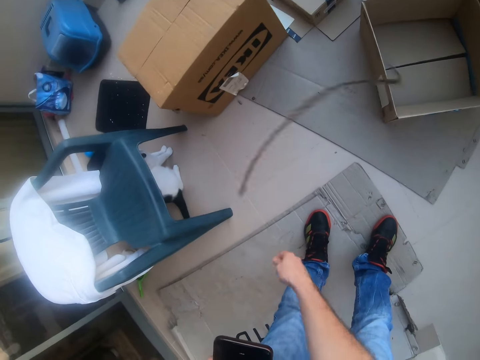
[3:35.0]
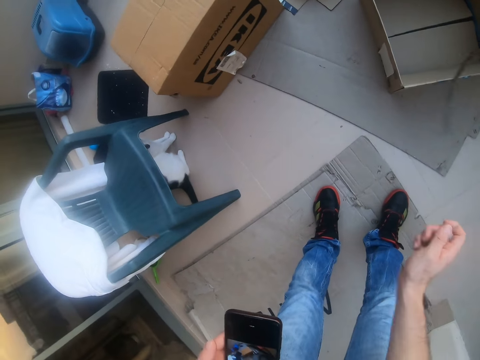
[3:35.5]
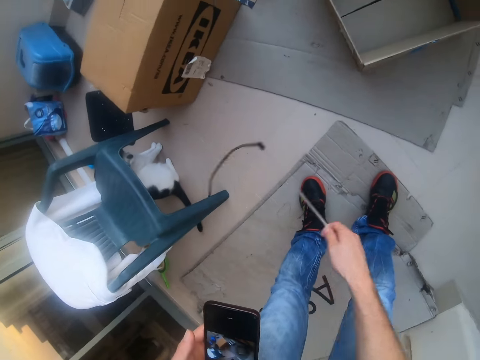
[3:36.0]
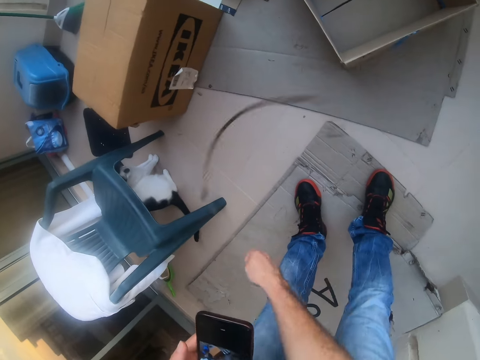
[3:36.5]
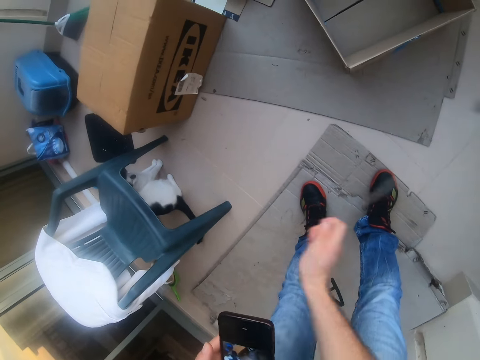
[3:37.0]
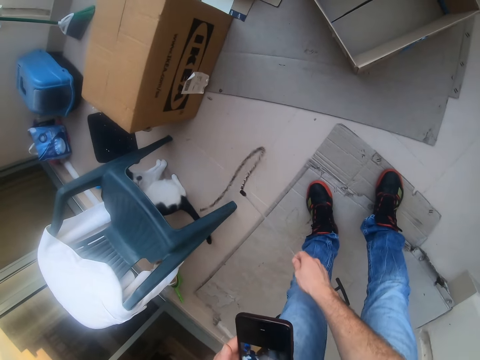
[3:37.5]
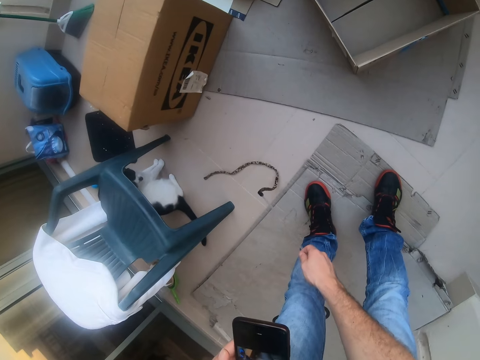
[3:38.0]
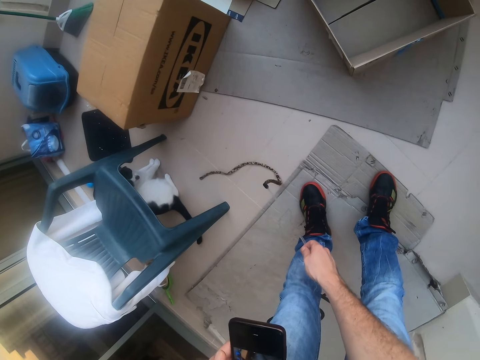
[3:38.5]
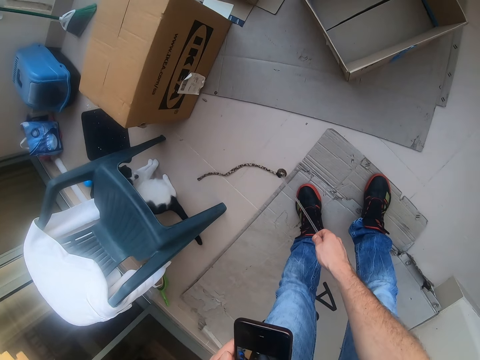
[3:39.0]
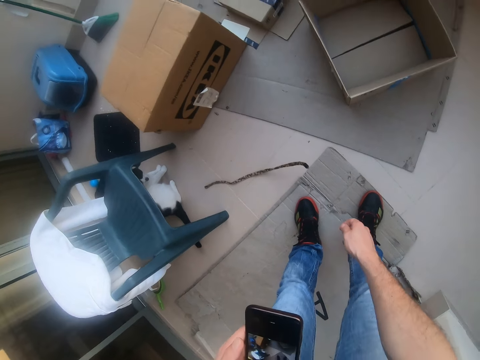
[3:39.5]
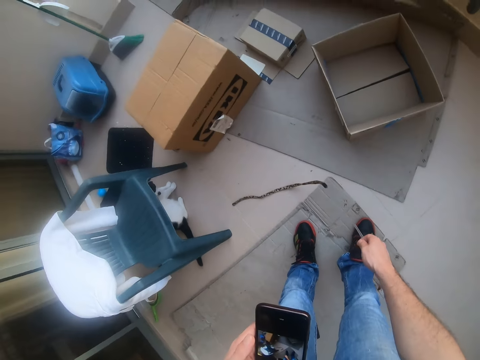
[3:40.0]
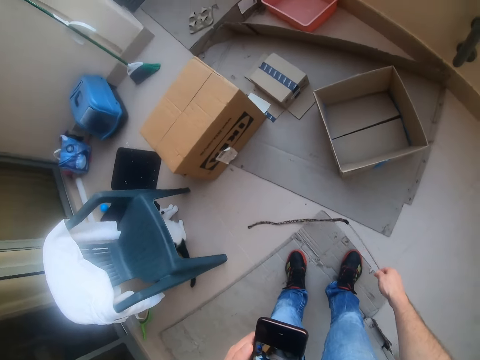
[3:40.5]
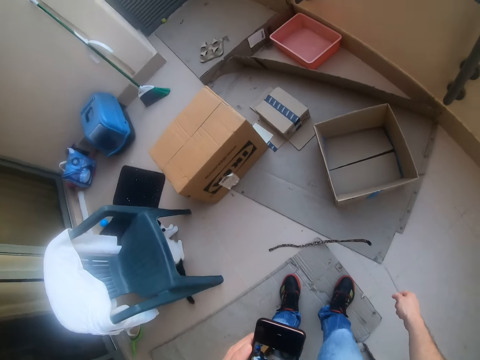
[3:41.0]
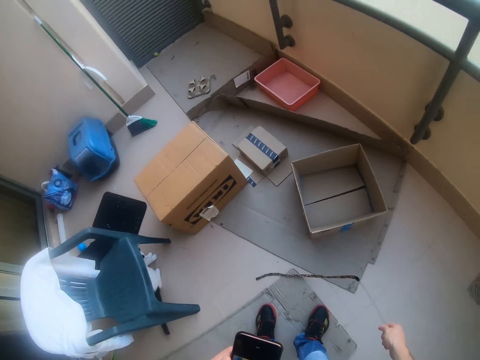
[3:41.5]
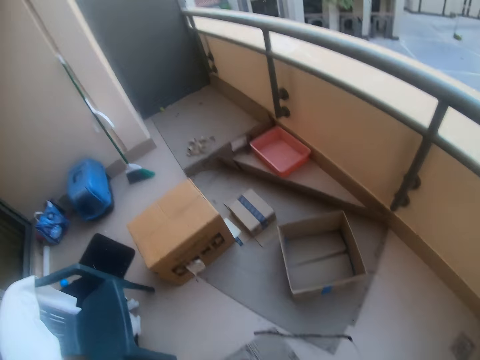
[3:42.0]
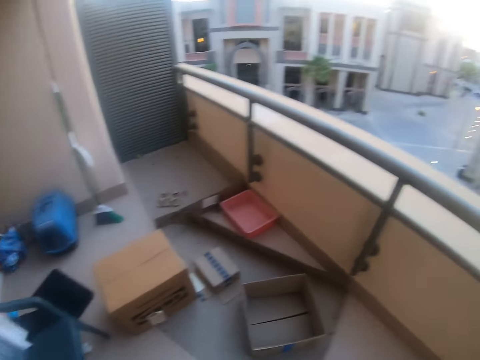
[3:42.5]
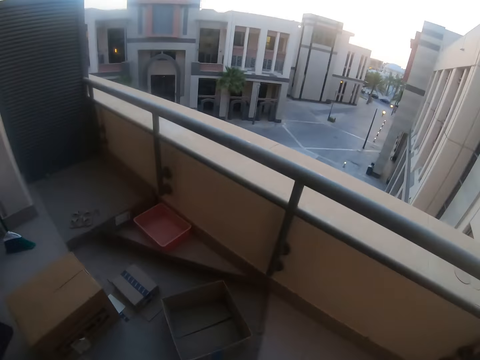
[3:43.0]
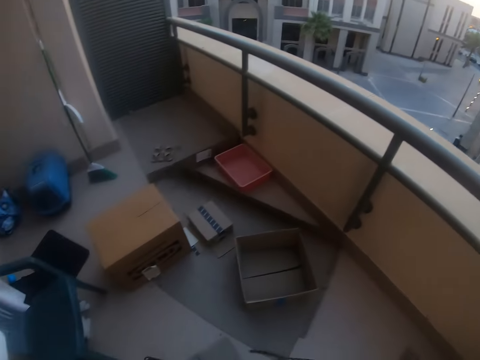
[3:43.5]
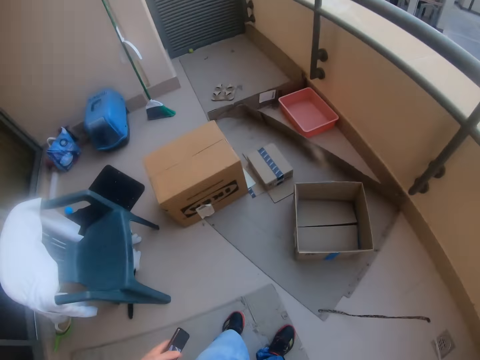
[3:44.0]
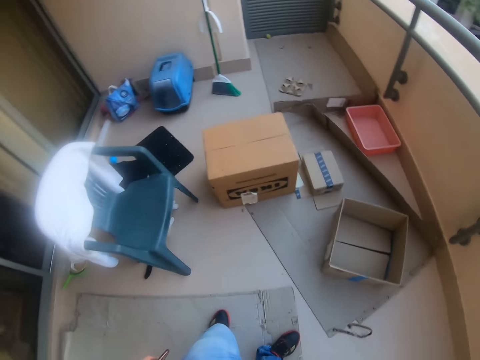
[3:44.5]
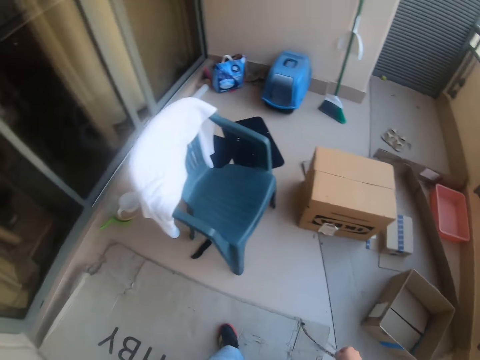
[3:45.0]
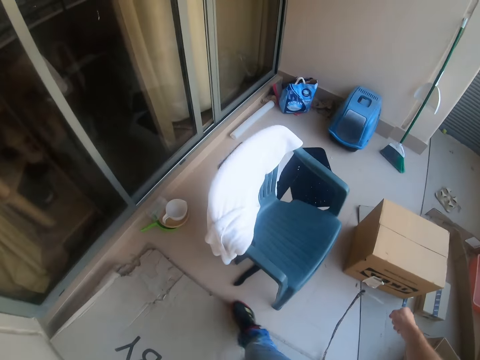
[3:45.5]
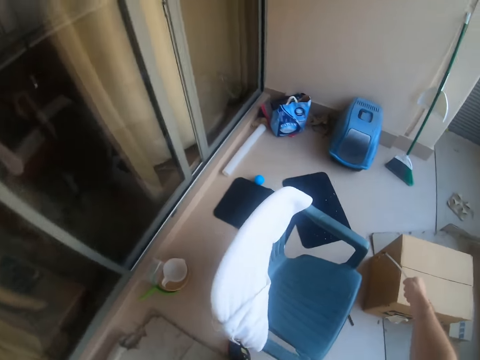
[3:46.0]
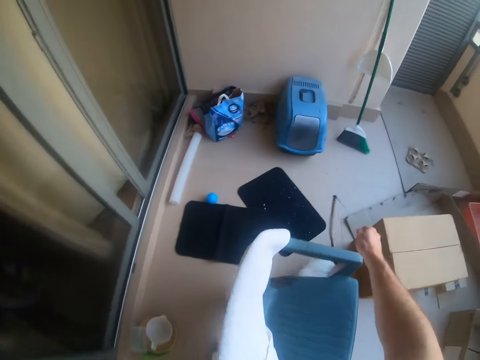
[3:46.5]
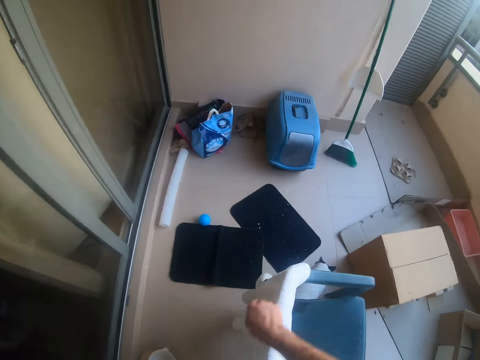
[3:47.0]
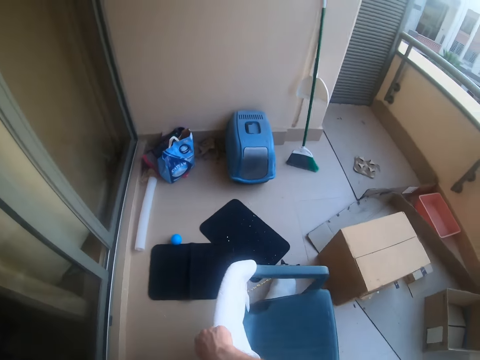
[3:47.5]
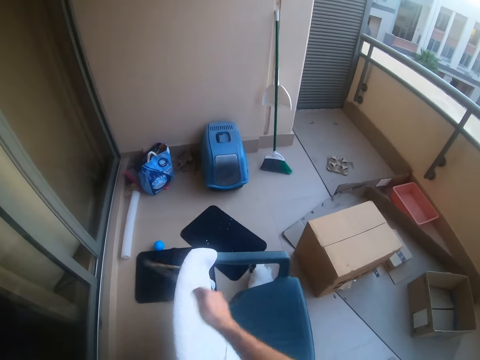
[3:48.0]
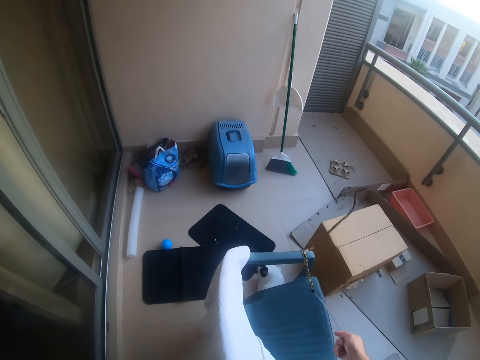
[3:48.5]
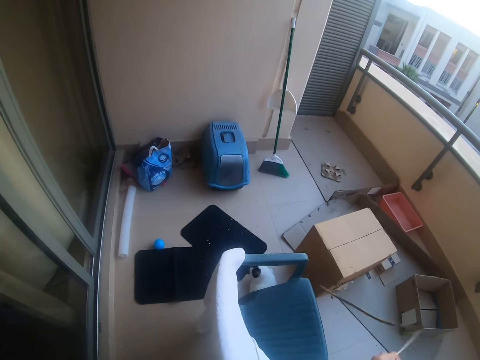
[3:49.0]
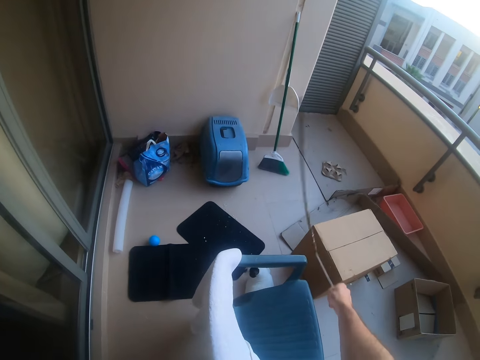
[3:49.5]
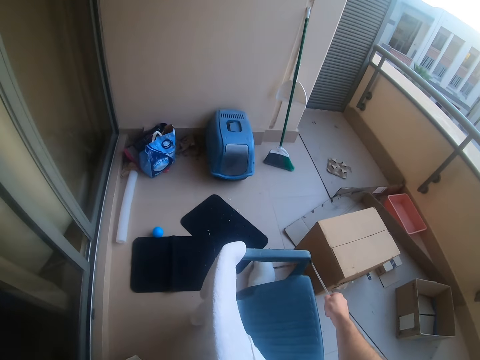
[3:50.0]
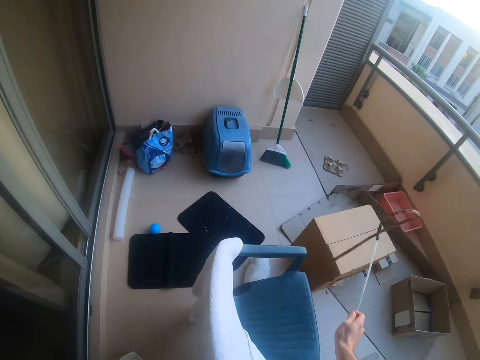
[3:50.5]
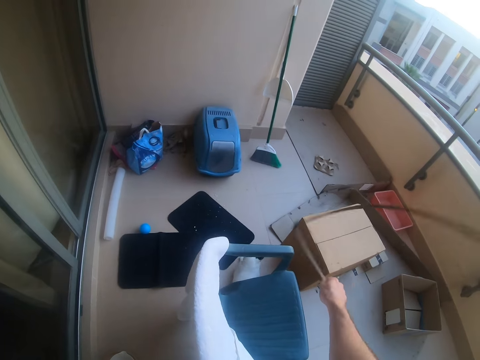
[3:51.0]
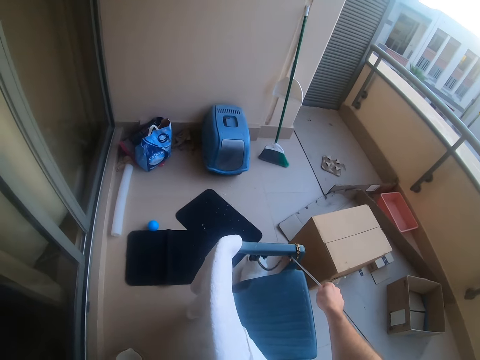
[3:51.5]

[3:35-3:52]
The camera wearer plays with the cat. They hold the rope. They play with the cat.

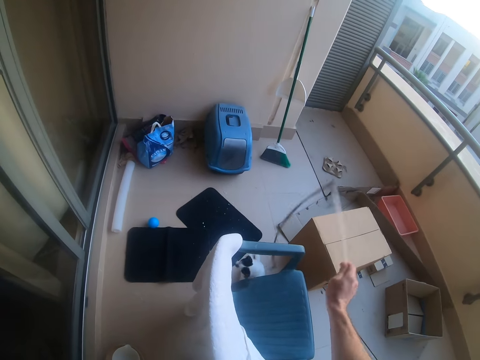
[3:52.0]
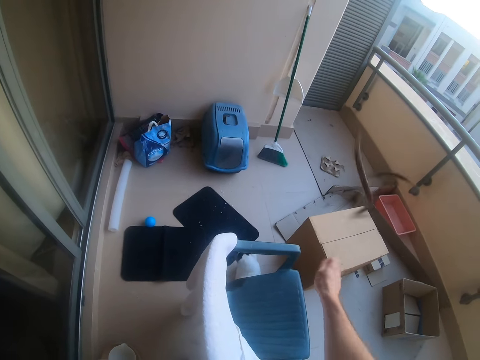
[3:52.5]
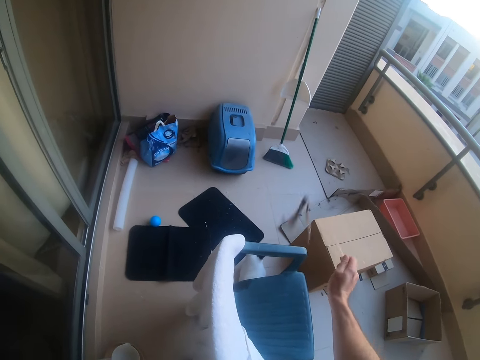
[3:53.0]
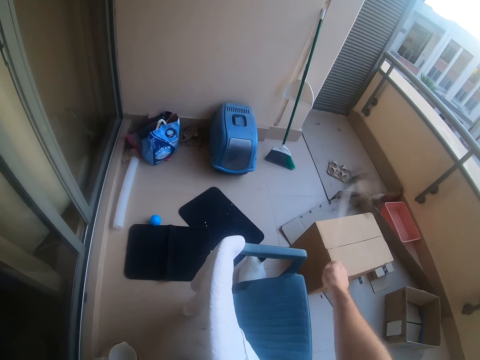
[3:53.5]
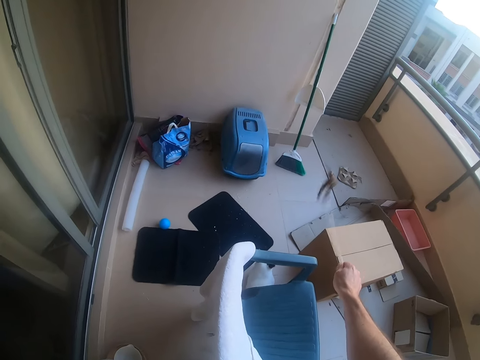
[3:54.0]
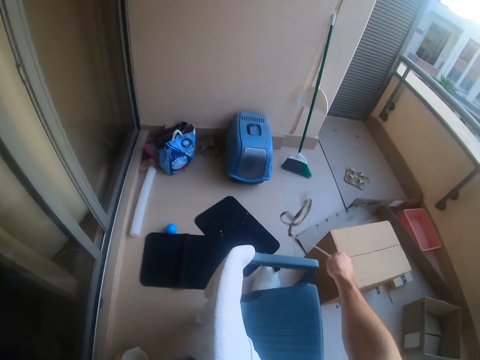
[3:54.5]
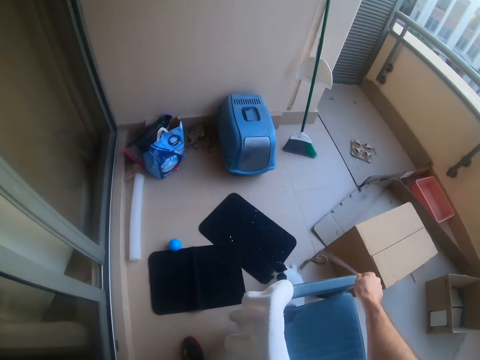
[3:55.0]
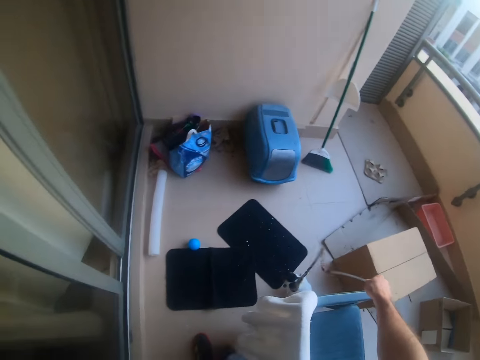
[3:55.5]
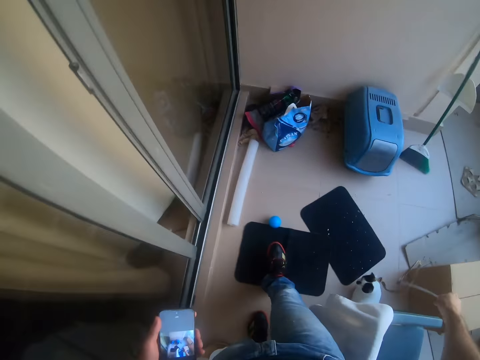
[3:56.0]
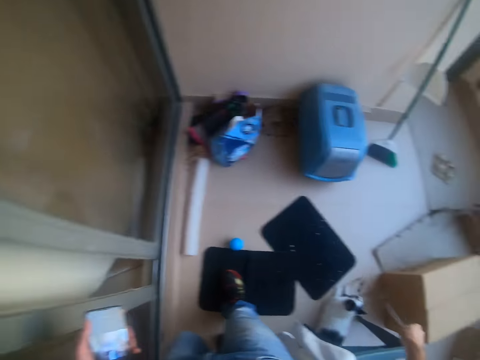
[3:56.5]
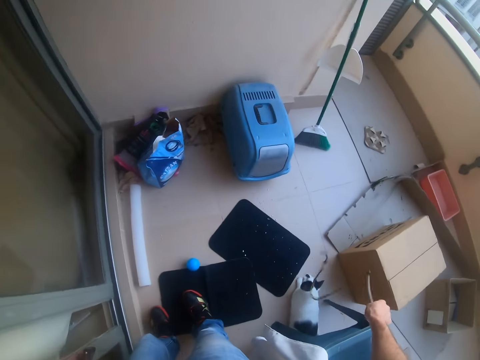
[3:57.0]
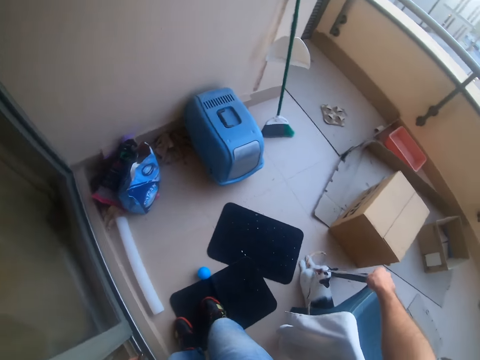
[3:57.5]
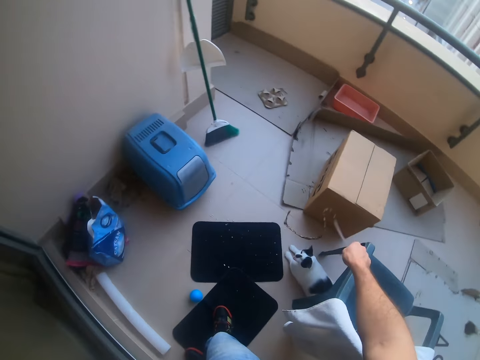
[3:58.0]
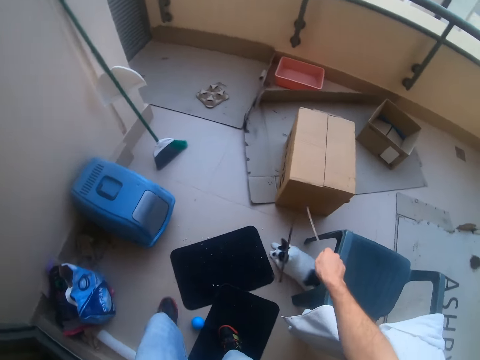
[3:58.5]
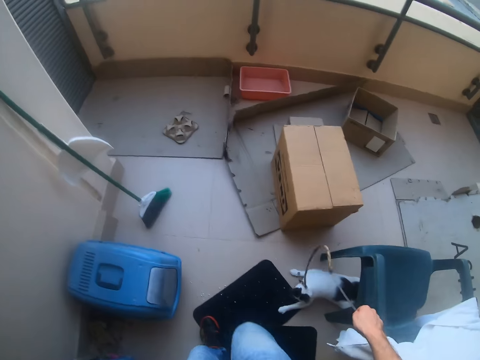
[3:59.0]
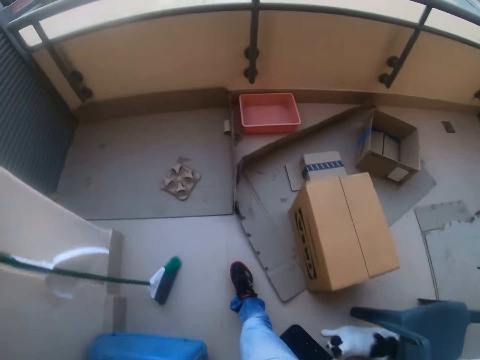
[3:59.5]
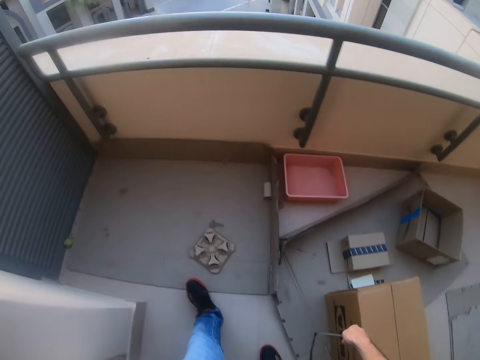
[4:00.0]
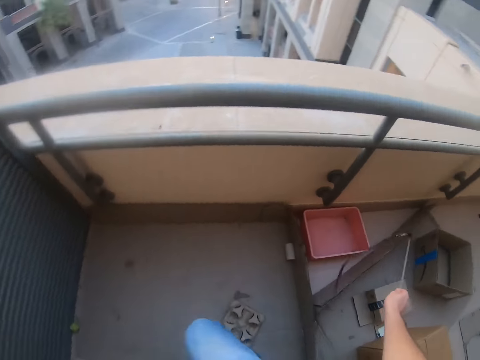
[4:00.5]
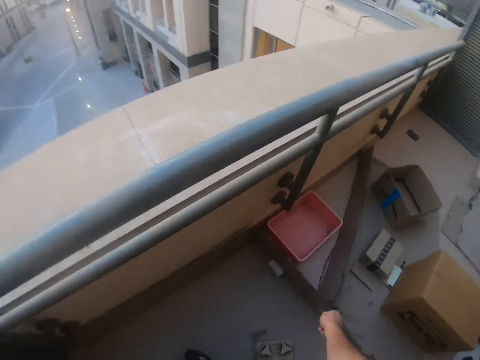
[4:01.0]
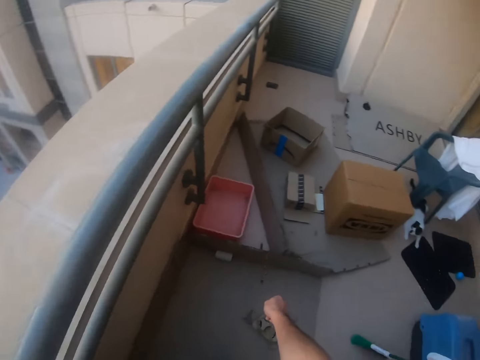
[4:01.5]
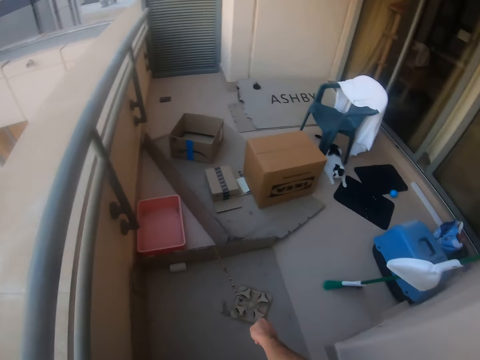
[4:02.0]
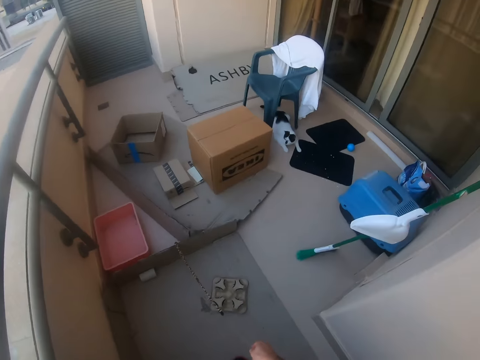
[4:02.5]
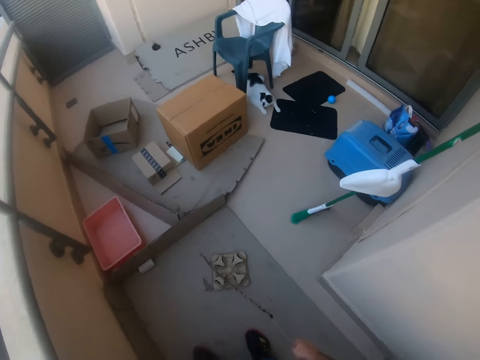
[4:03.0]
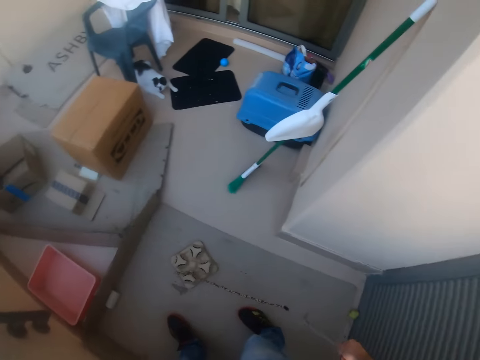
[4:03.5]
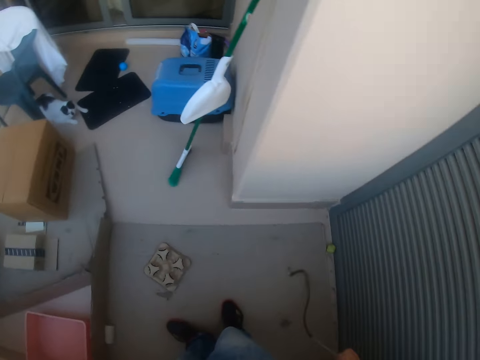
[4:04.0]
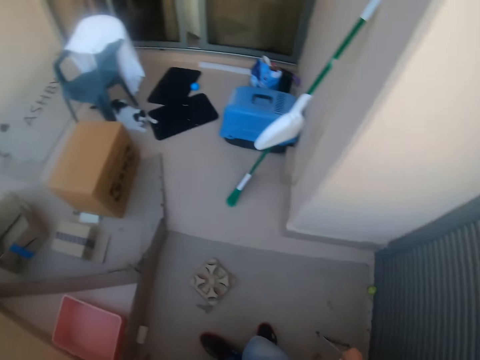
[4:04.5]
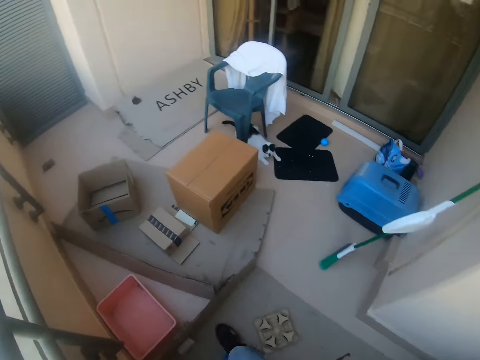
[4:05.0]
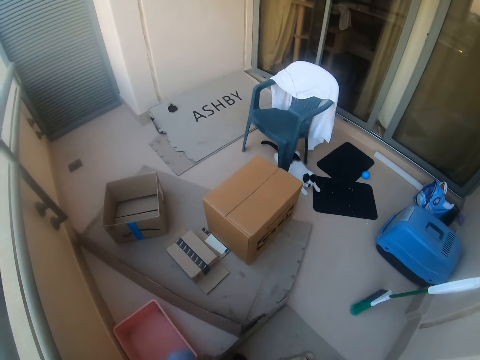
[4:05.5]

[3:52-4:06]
The camera wearer walks in the balcony. They play with the cat.
